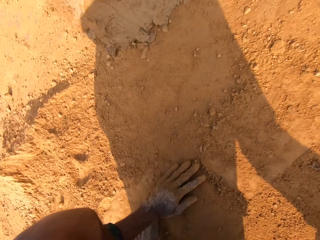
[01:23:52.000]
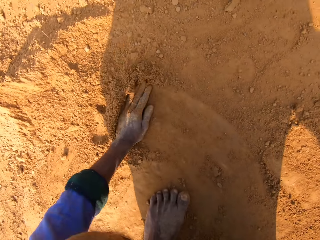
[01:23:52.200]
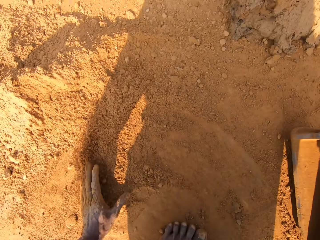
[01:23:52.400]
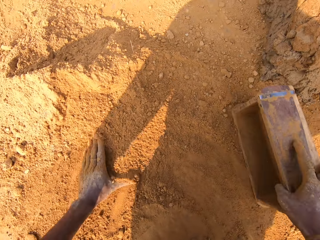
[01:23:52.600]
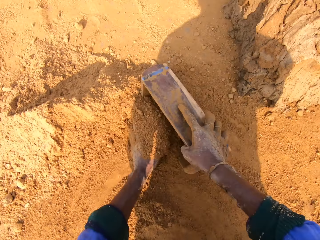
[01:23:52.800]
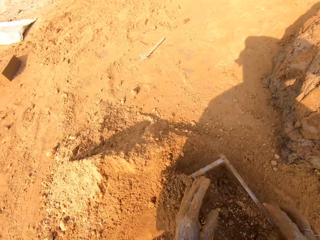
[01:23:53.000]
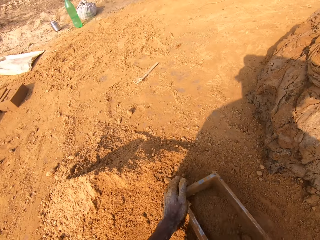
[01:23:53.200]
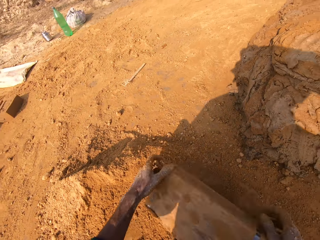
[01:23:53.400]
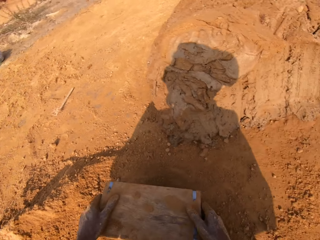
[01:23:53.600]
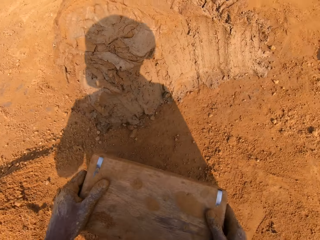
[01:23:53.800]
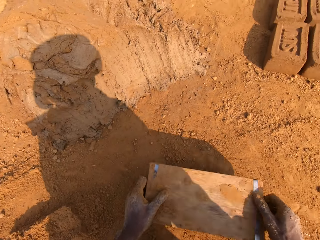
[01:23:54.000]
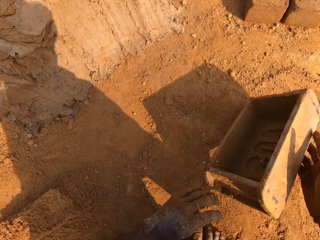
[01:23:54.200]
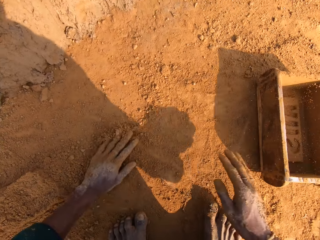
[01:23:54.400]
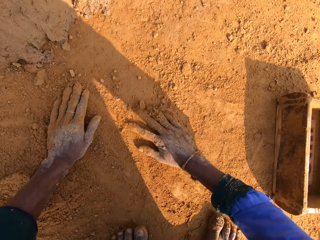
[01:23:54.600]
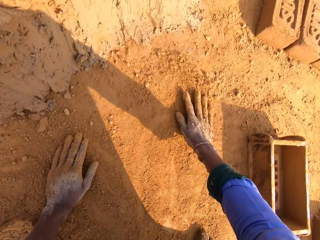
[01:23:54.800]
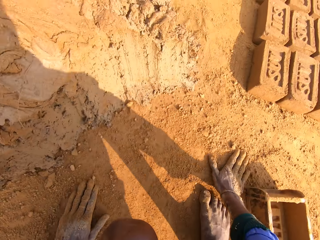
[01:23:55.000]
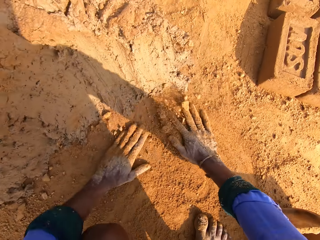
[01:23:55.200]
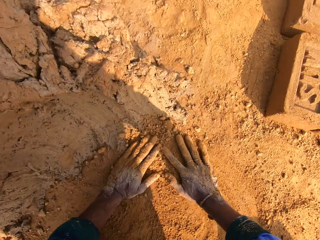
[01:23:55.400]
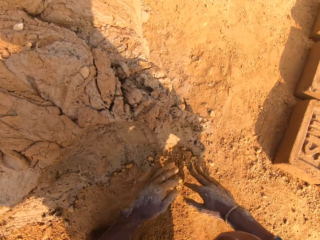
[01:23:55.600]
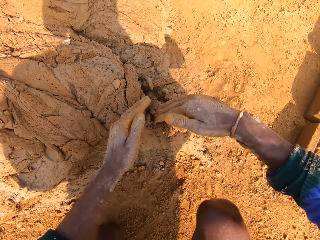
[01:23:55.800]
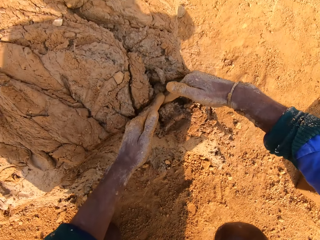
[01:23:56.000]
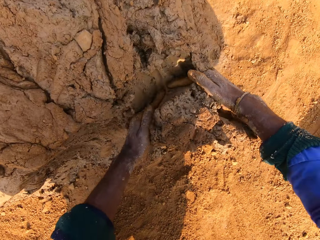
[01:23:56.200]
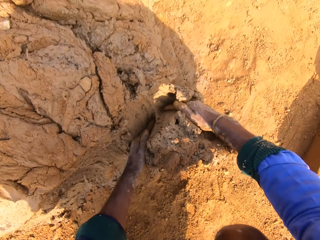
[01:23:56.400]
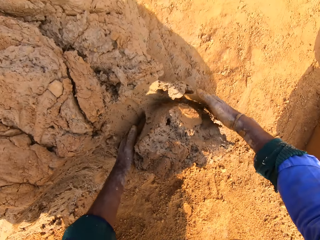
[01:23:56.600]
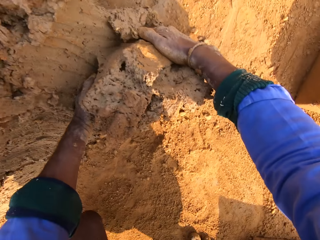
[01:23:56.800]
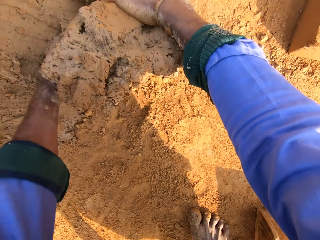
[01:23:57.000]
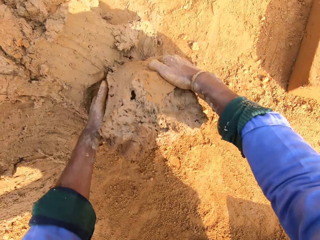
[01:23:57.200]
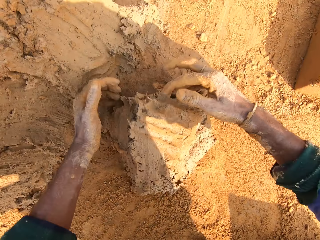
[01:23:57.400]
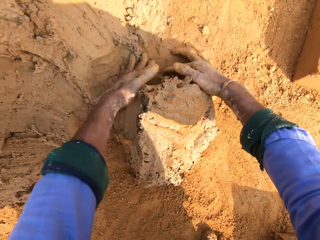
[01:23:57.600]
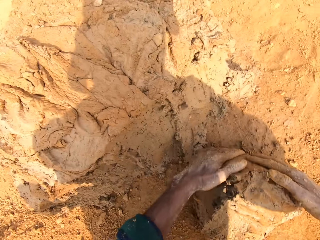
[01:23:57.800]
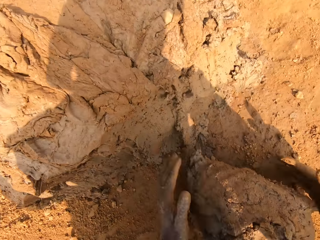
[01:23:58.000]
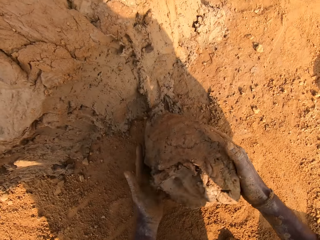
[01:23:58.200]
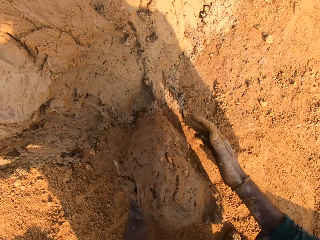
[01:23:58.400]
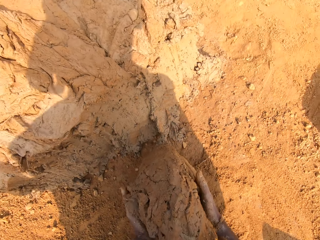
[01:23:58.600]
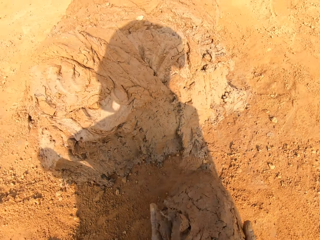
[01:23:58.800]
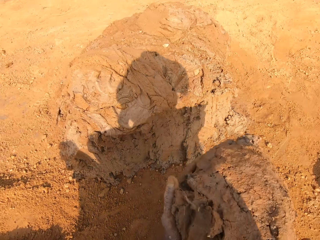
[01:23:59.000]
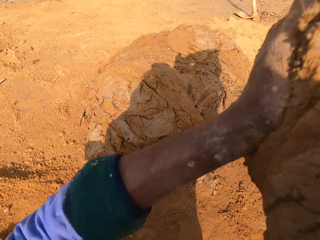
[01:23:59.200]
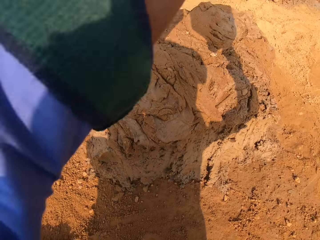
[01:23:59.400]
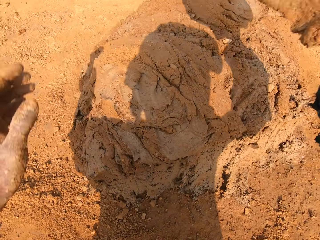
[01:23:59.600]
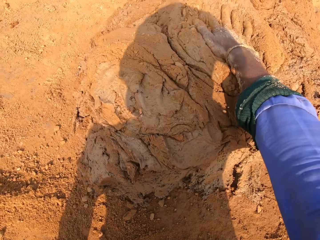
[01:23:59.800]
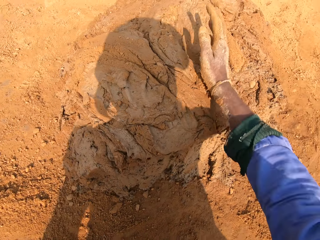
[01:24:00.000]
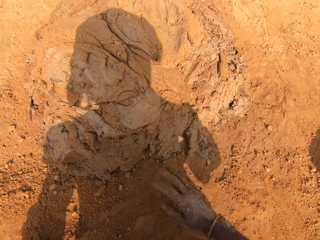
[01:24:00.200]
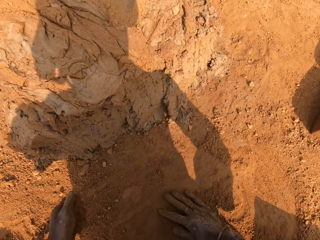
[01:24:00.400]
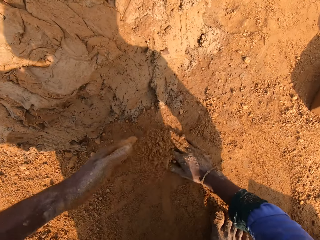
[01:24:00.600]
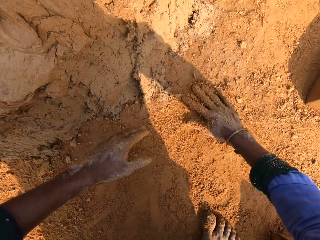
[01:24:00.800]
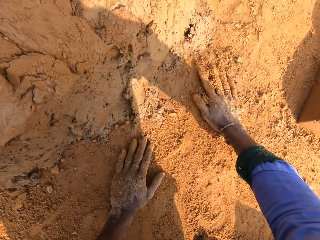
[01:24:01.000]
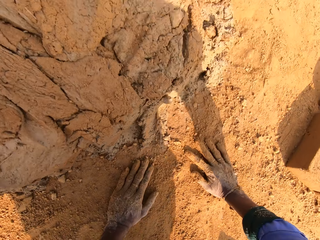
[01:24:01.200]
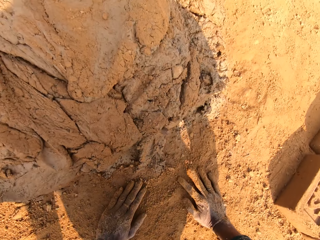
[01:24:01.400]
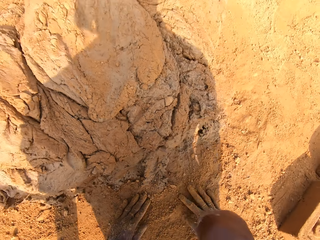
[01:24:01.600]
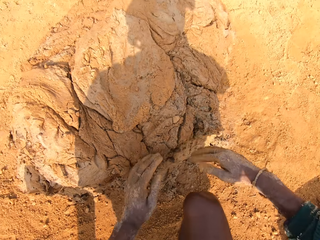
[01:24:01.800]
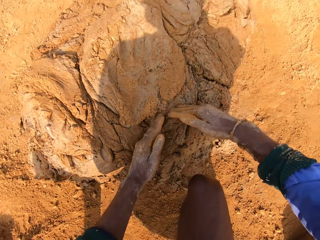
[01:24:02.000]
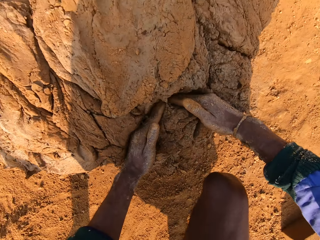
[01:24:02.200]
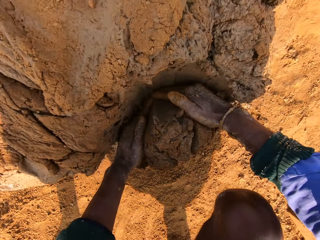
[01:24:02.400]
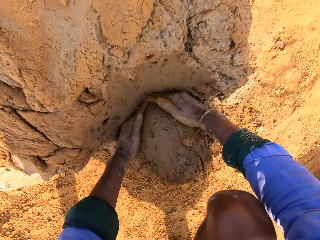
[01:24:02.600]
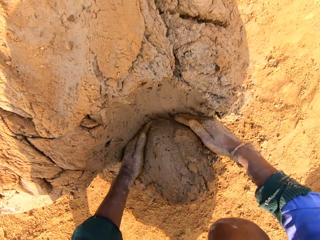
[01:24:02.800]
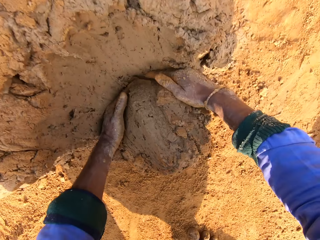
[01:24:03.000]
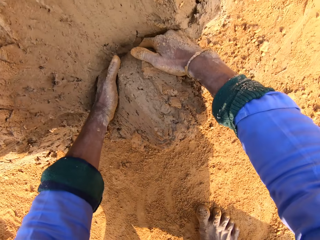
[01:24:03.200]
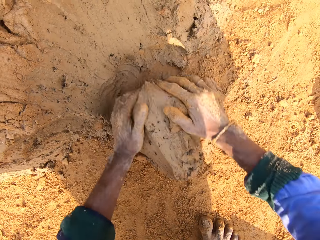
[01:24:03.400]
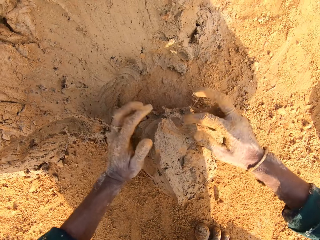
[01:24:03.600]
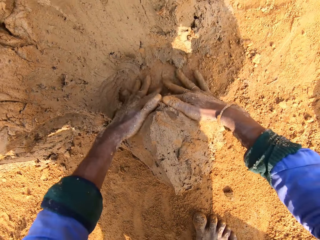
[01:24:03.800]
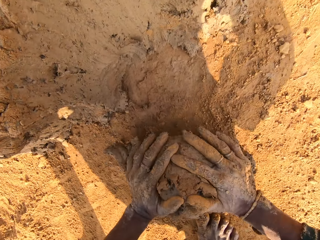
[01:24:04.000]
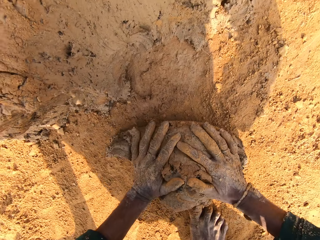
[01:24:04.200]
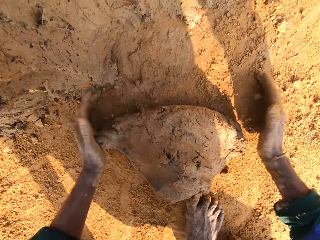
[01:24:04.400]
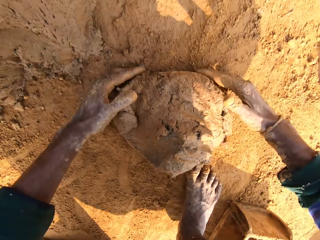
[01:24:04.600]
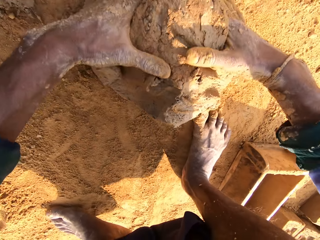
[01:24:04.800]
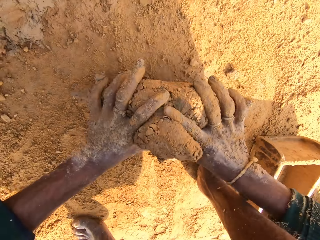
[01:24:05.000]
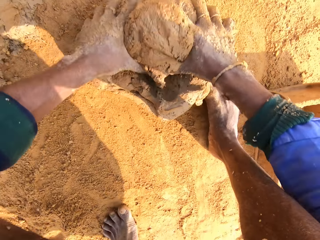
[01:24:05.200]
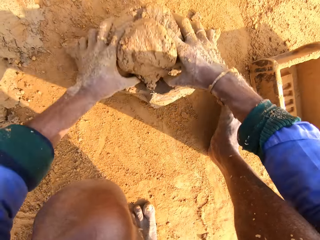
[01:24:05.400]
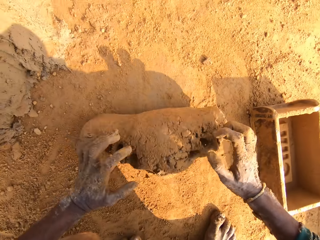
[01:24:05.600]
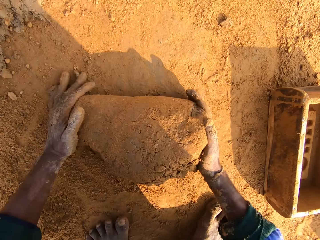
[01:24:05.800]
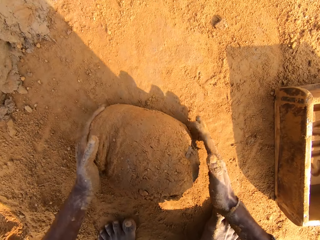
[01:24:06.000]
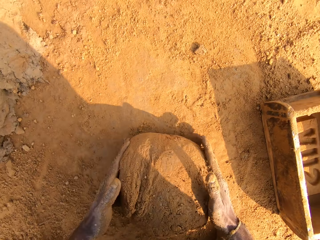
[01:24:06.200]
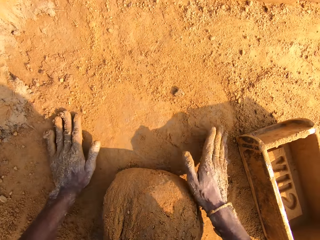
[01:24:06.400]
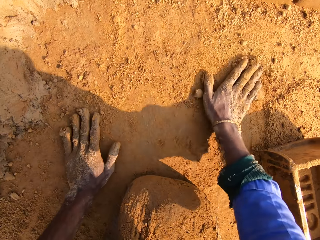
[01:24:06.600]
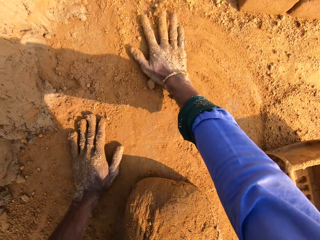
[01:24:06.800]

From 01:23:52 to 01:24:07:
The camera wearer puts sand into the clay mold and removes sand from the clay mold. They scoop the clay. They pick the clay. They put back the clay. They scoop the clay and roll the clay.

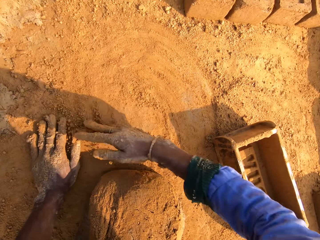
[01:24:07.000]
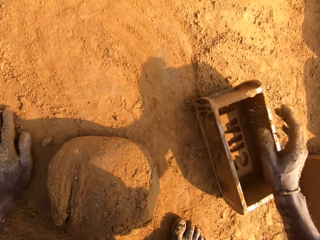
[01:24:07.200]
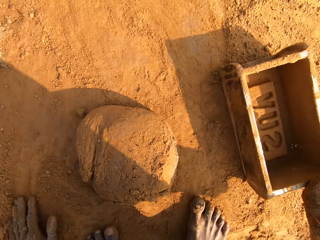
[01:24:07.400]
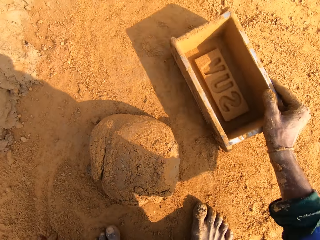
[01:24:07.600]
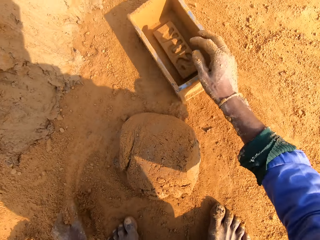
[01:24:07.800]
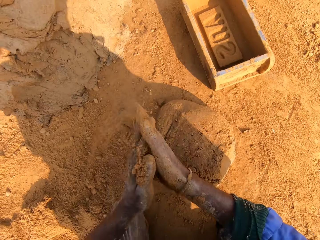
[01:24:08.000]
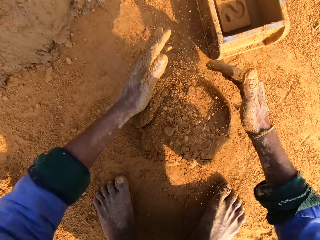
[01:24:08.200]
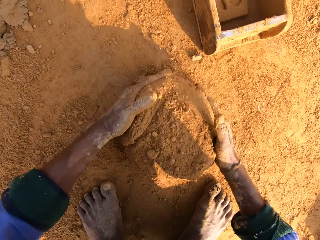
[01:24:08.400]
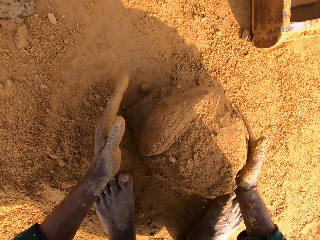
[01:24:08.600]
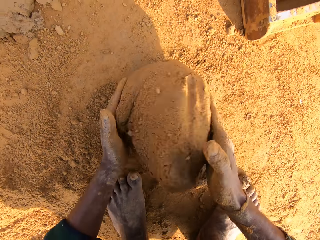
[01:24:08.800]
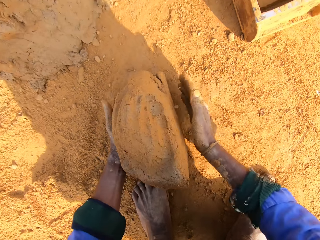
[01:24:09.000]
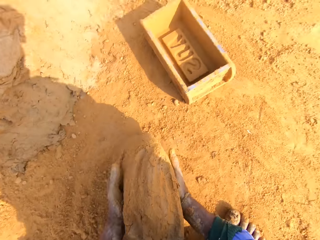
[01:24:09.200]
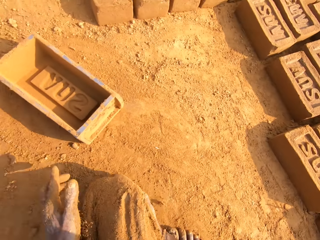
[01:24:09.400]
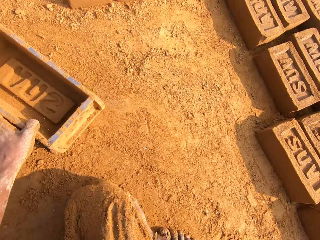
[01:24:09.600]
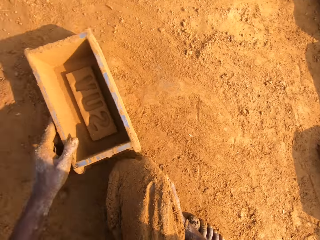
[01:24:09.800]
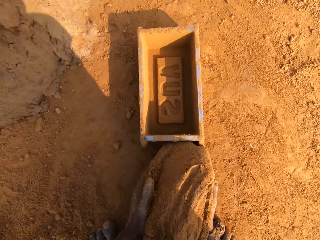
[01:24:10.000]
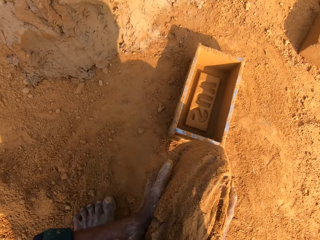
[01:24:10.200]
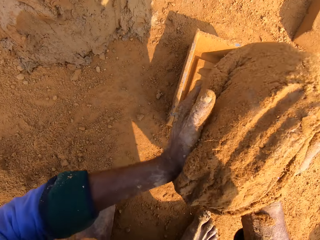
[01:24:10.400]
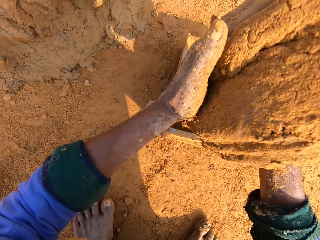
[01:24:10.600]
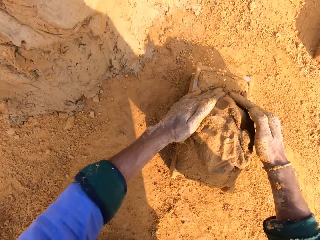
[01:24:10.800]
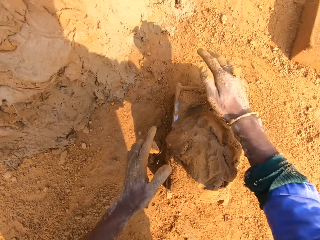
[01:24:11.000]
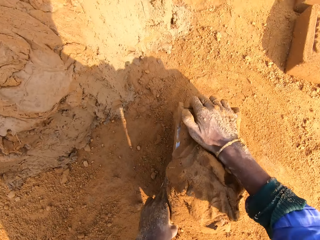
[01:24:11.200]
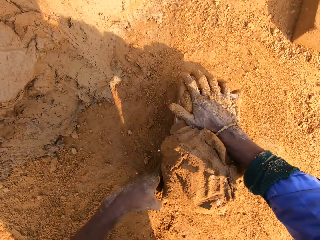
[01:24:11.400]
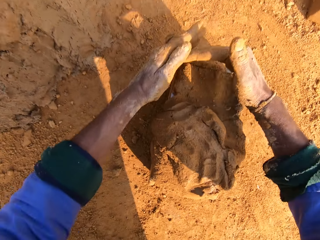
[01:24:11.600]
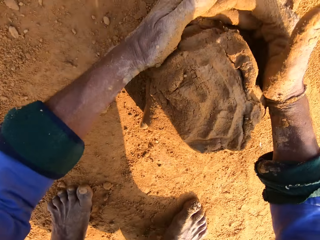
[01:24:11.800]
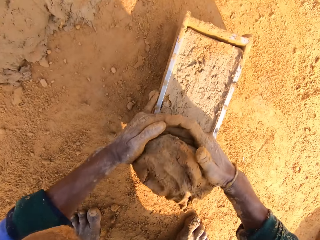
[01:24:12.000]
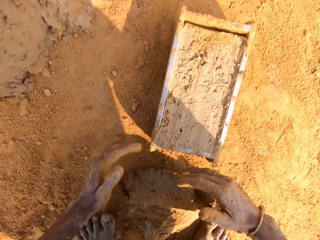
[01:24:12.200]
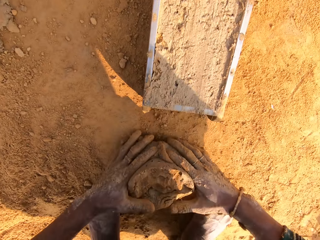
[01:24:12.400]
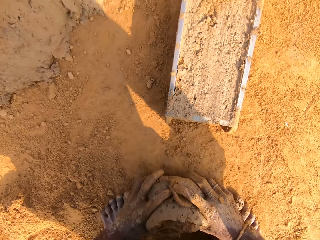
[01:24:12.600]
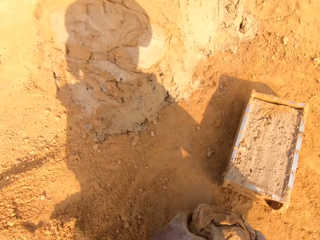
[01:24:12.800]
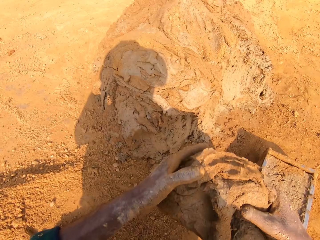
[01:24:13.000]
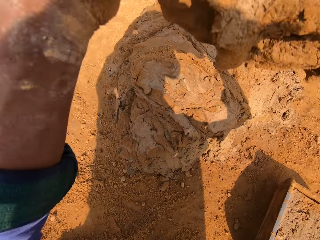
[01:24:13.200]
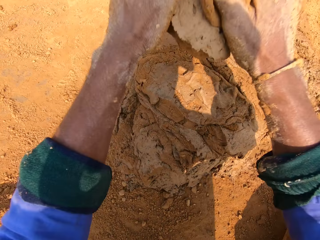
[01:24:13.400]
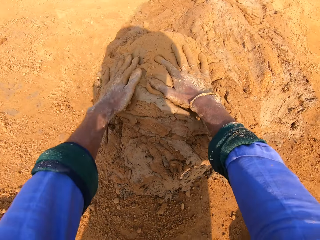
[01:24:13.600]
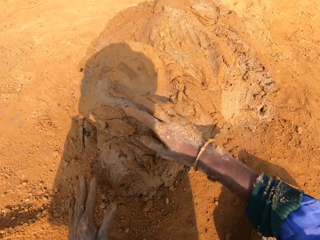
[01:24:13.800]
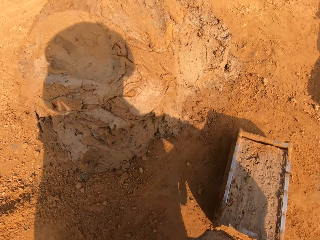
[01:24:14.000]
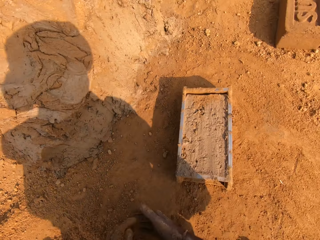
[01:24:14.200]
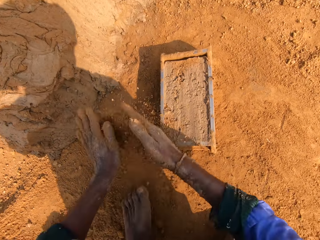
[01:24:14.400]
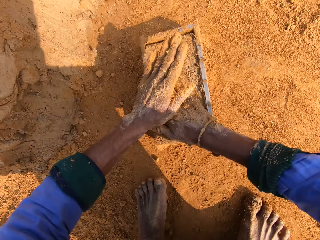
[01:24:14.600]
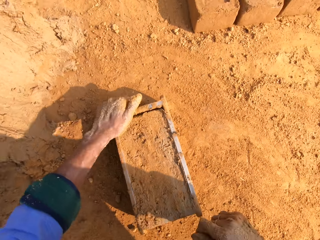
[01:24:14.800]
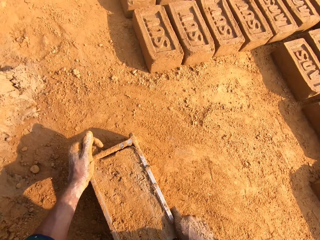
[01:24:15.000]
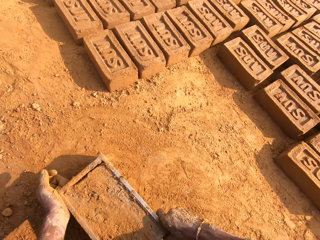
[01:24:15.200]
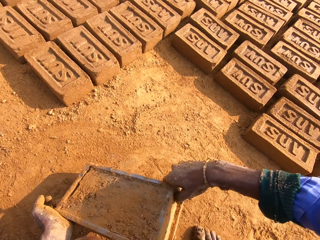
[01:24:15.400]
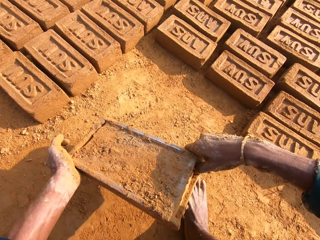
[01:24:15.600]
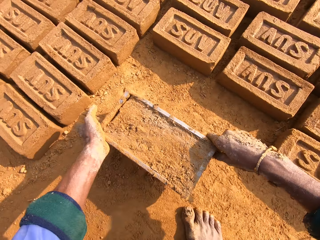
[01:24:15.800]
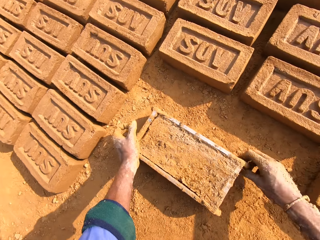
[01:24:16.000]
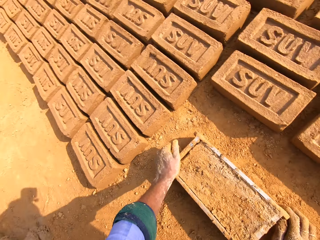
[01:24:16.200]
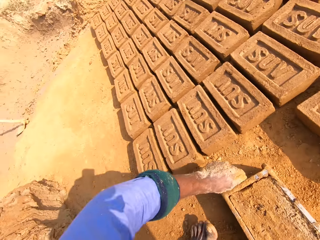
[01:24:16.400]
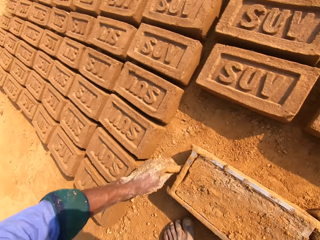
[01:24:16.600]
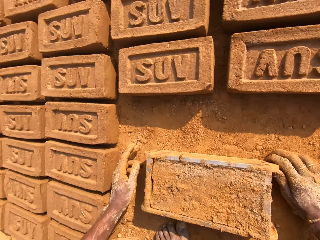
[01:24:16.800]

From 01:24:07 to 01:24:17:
The camera wearer puts the clay in the brick mold. They remove the excess clay. They put back the clay. They put sand on the clay mold.
